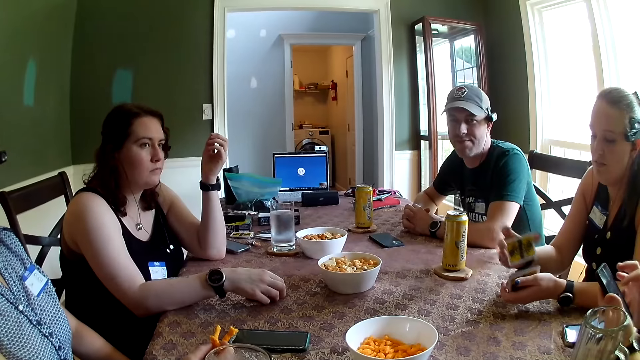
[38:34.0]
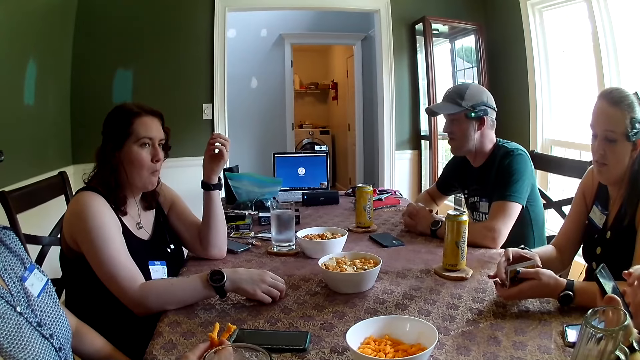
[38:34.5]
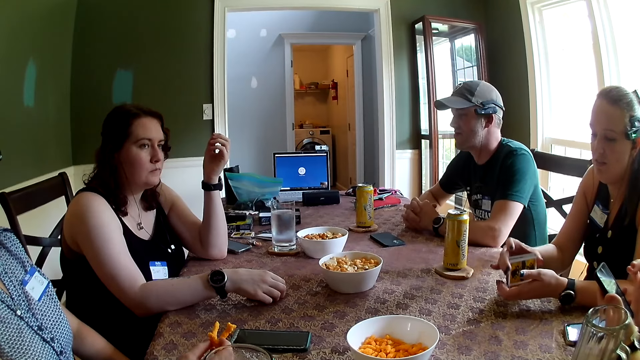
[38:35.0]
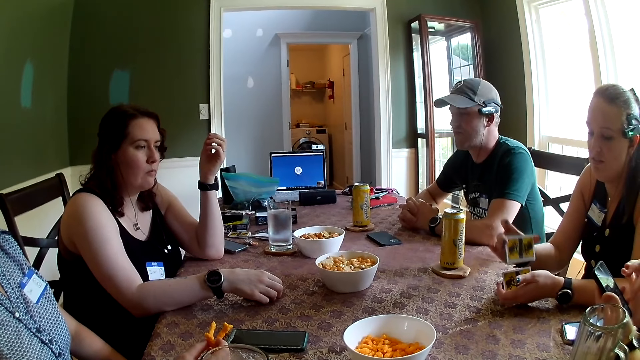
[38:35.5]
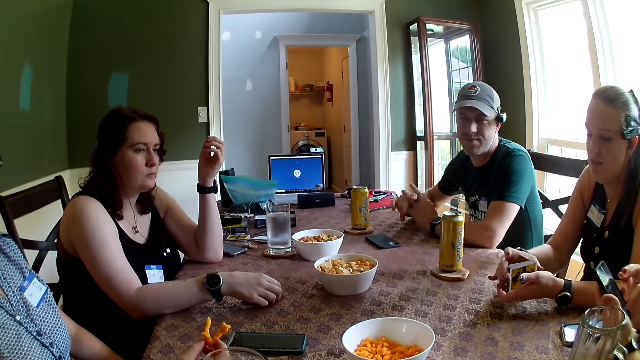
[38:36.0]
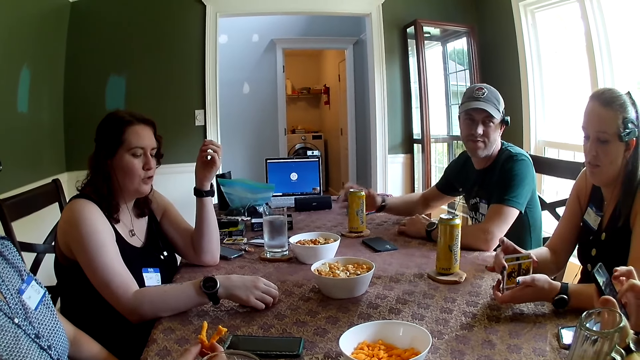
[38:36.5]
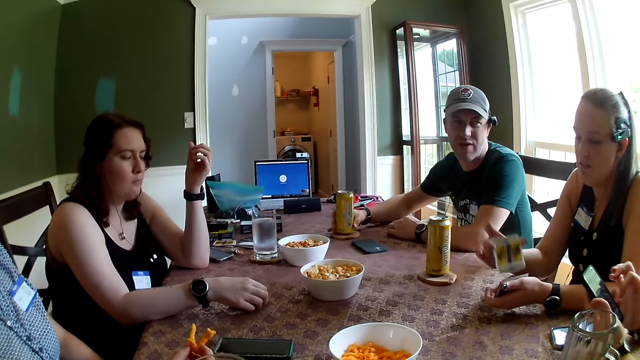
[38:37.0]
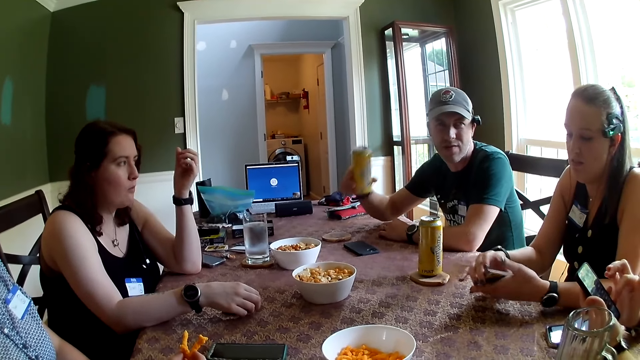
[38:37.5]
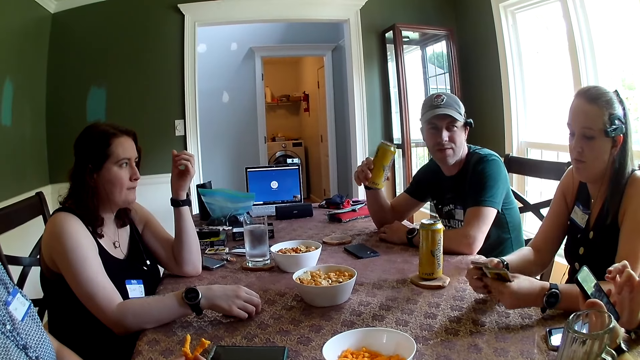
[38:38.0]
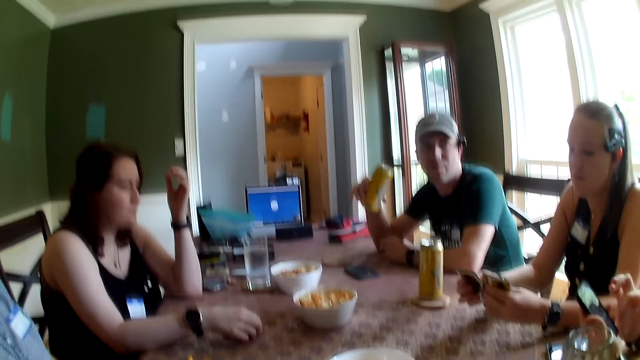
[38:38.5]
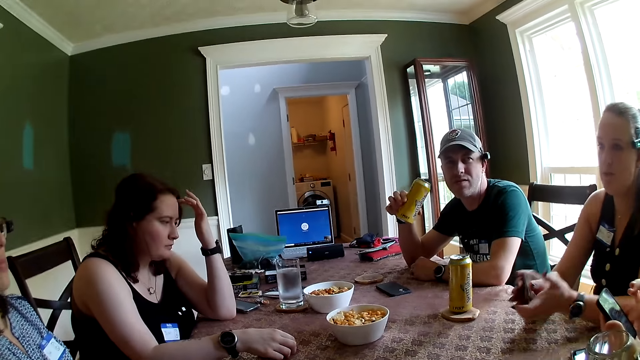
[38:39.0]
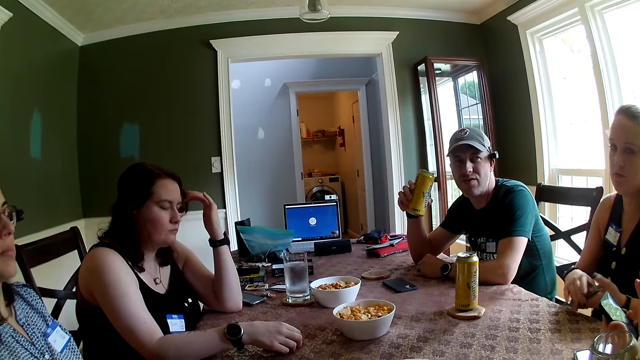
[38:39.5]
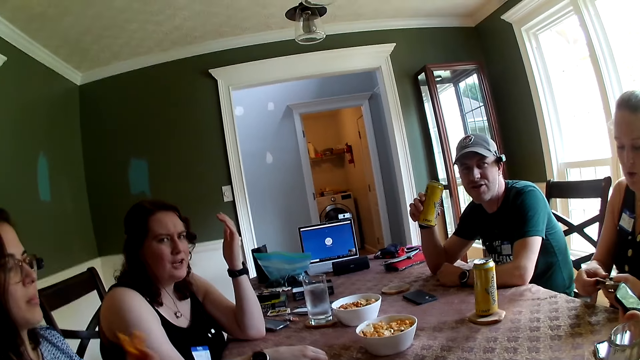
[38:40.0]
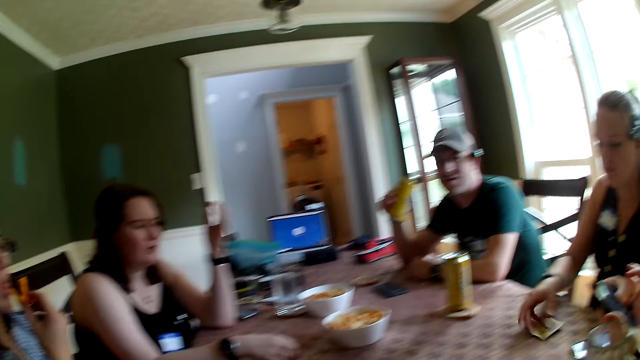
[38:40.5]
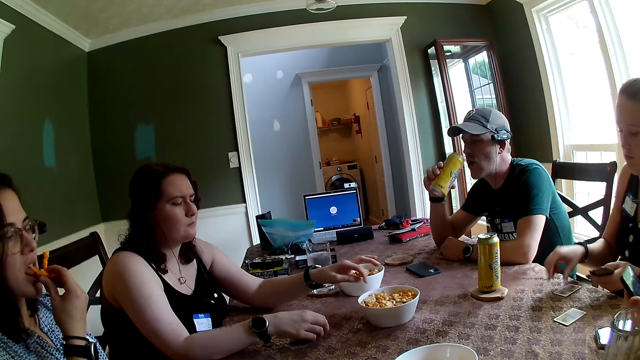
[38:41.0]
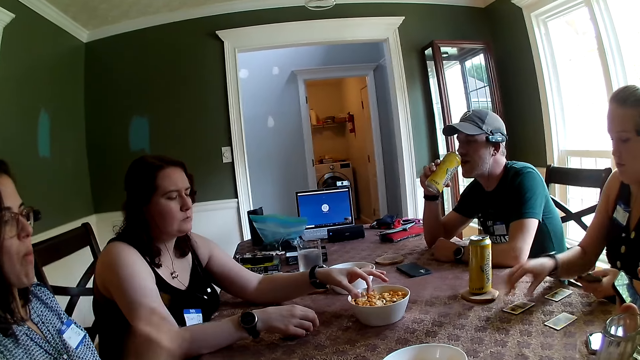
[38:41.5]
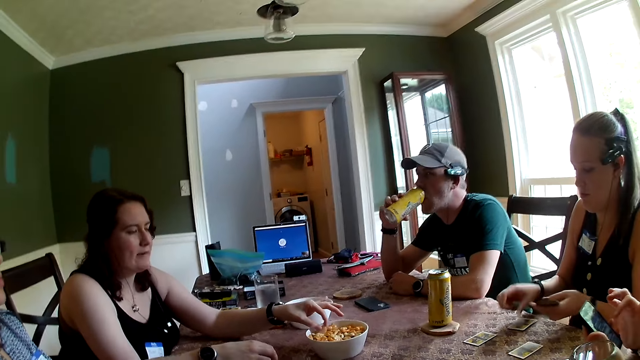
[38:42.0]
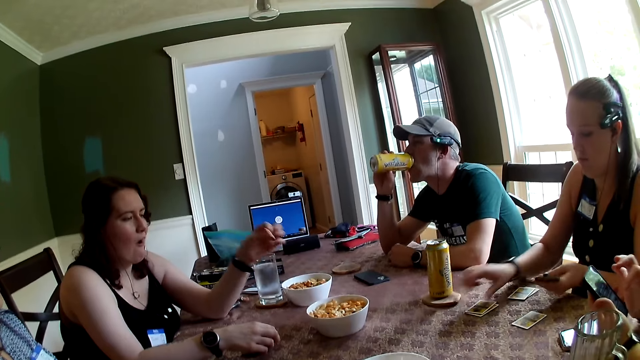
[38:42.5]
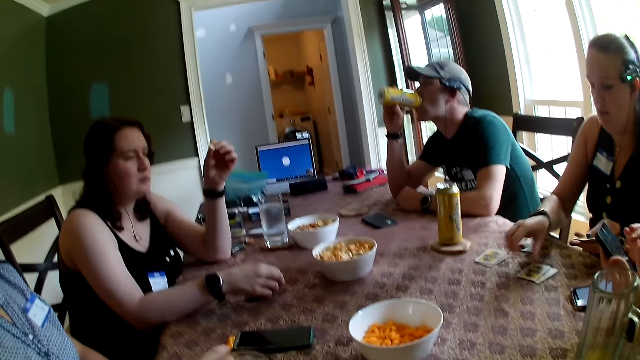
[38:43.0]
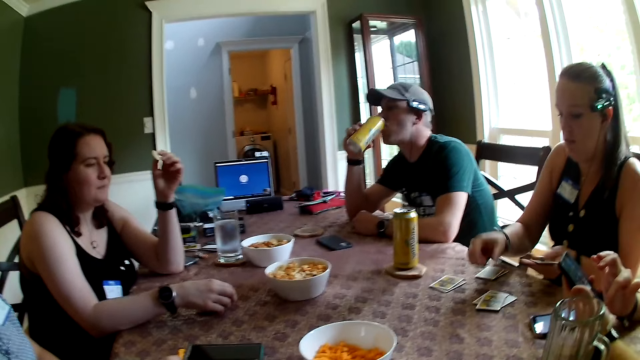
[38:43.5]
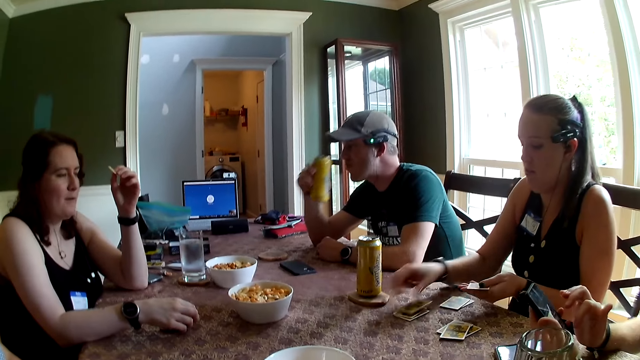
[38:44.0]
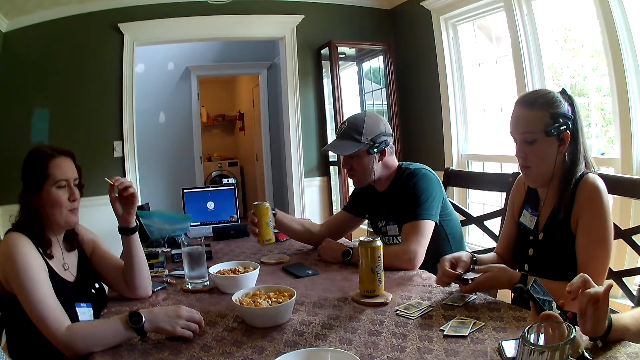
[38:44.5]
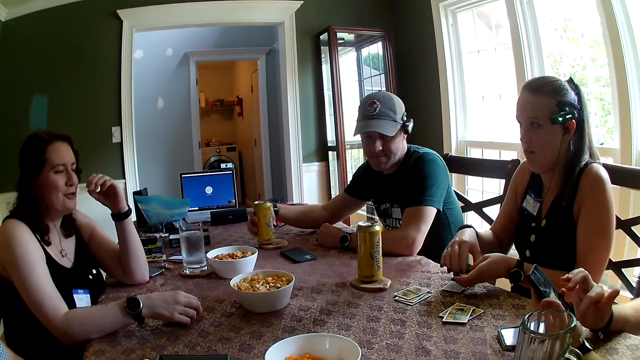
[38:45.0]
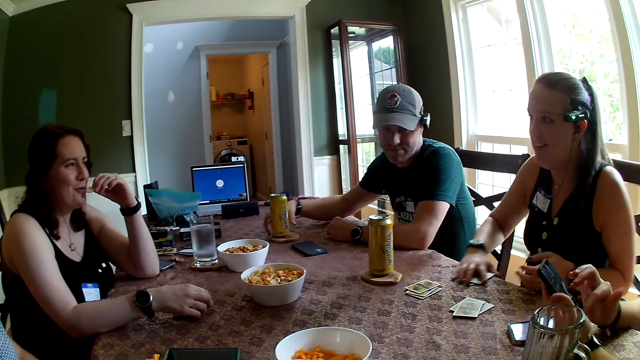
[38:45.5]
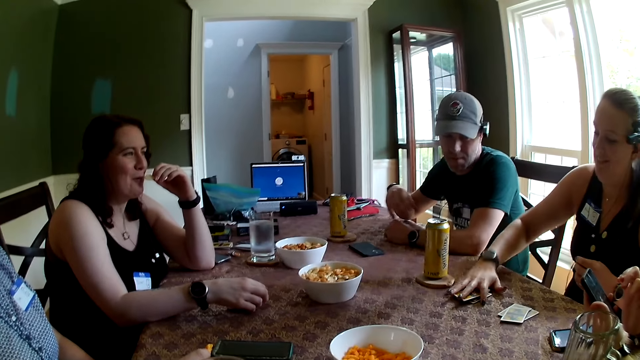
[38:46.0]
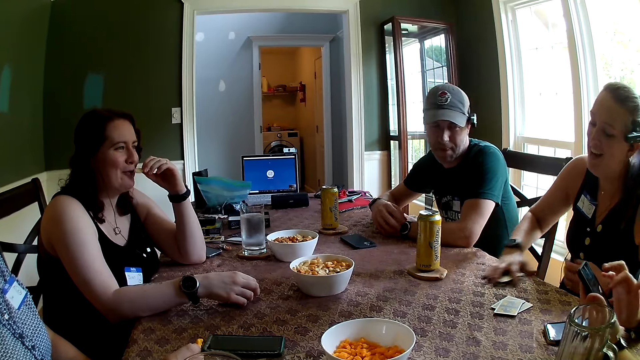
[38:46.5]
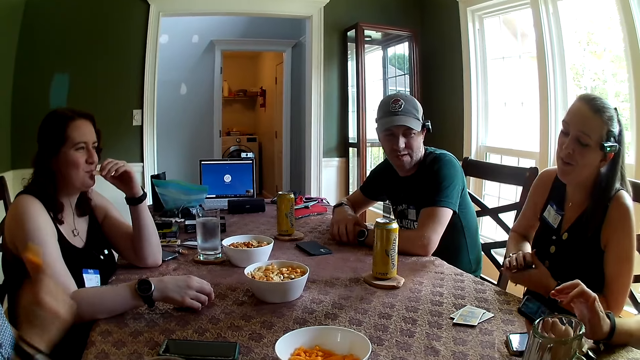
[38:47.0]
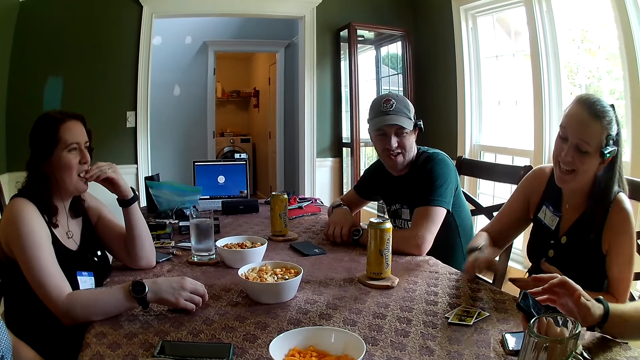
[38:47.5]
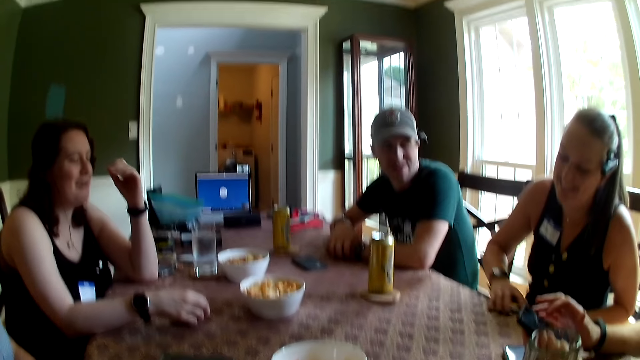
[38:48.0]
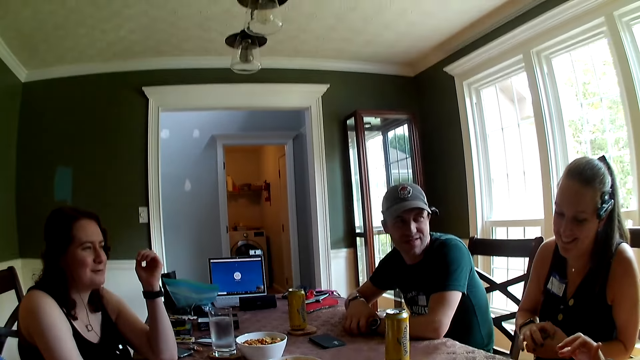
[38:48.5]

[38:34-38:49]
A man picks up his soda can from his coaster with his right hand. A woman touches her hair with her left hand. The man talks to the camera wearer. Another woman drops cards on the table with her right hand. A third woman eats the snacks with her right hand. The first woman picks a snack from a snack bowl with her left hand. The man drinks from his soda can with his right hand and drops his soda can on his coaster with his right hand. The second woman picks the cards from the table with her right hand. The first woman eats the snack with her left hand.

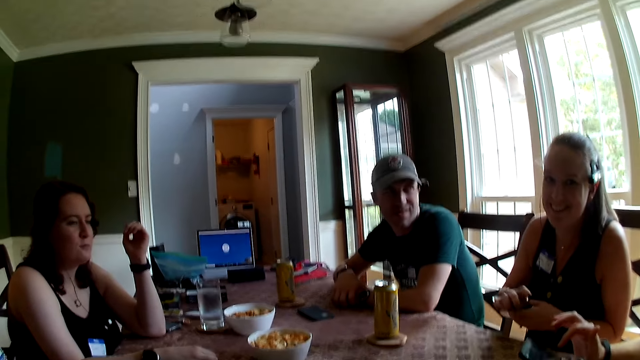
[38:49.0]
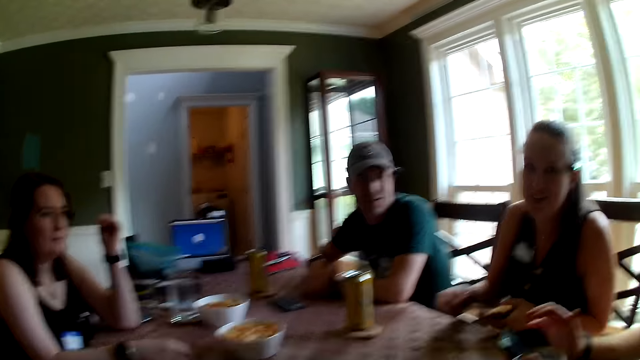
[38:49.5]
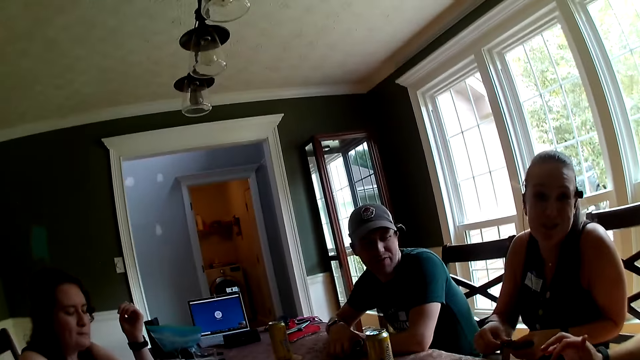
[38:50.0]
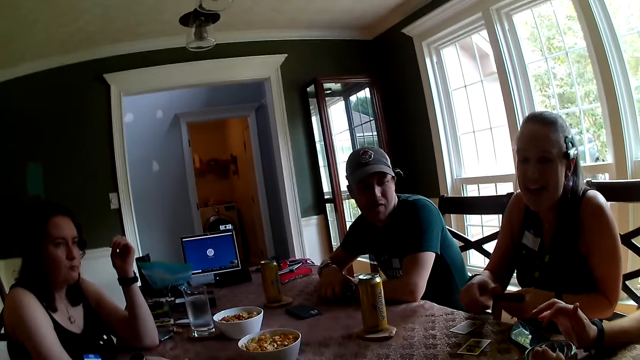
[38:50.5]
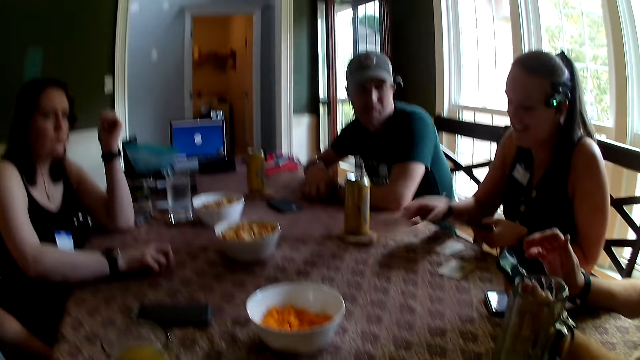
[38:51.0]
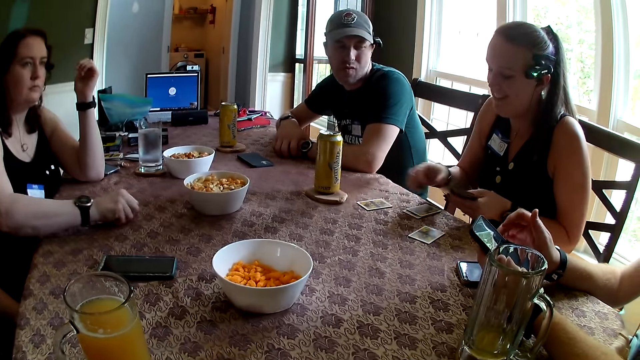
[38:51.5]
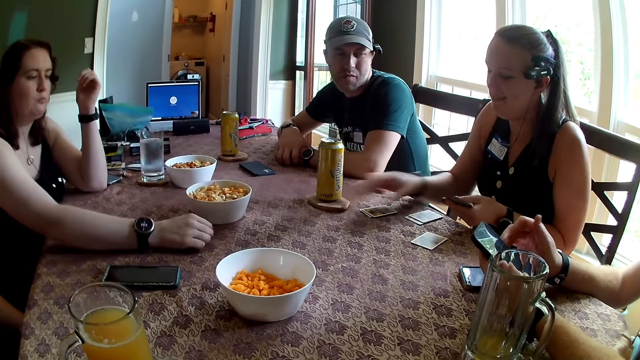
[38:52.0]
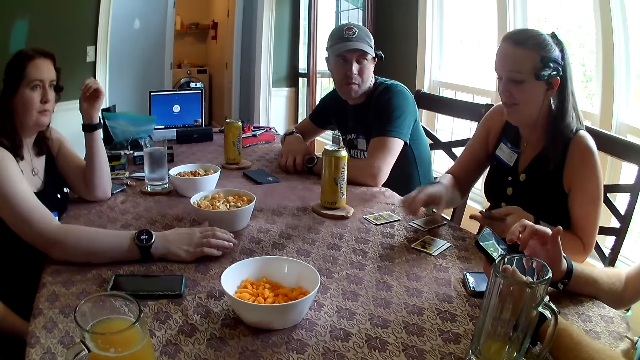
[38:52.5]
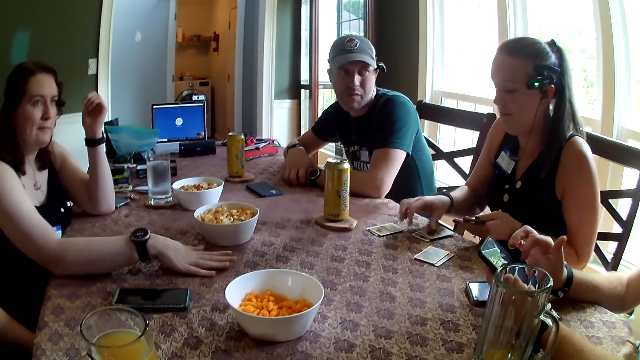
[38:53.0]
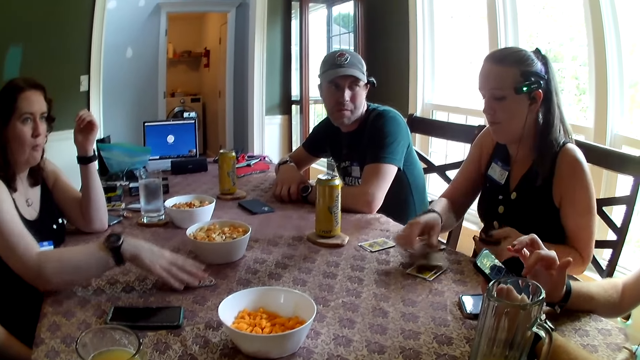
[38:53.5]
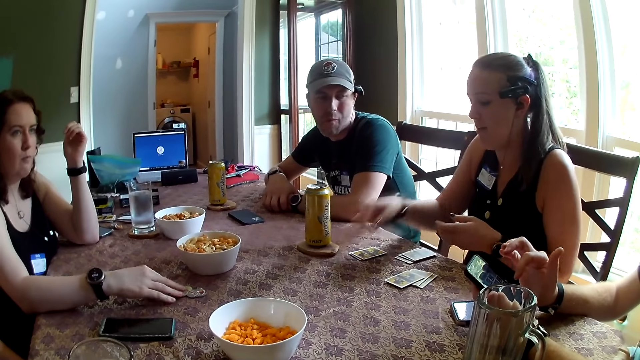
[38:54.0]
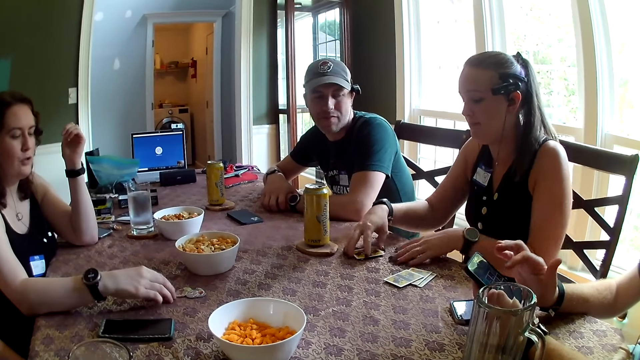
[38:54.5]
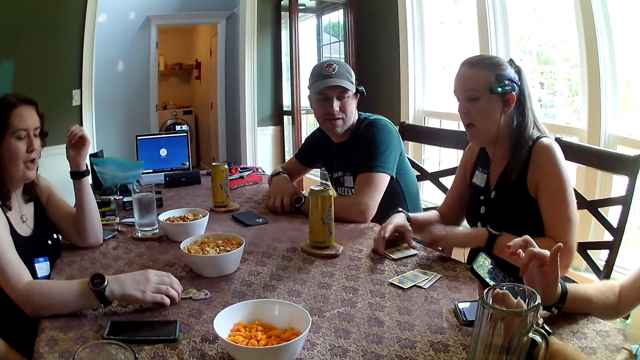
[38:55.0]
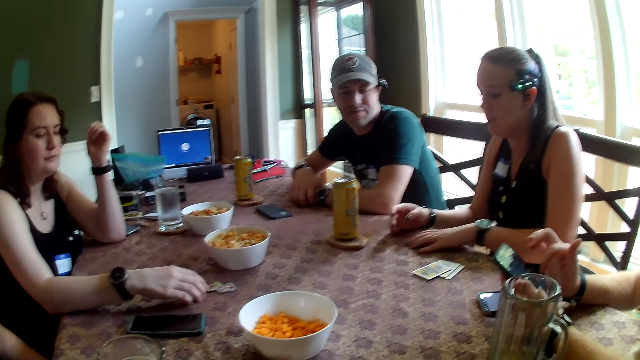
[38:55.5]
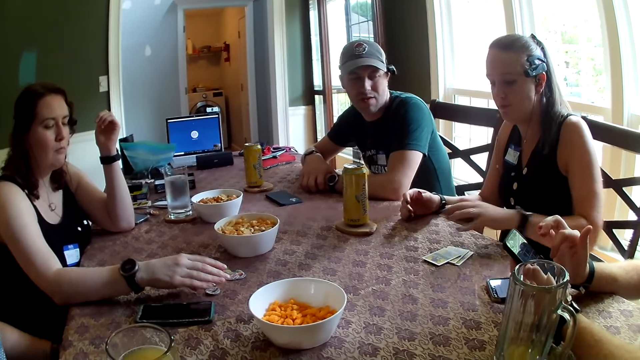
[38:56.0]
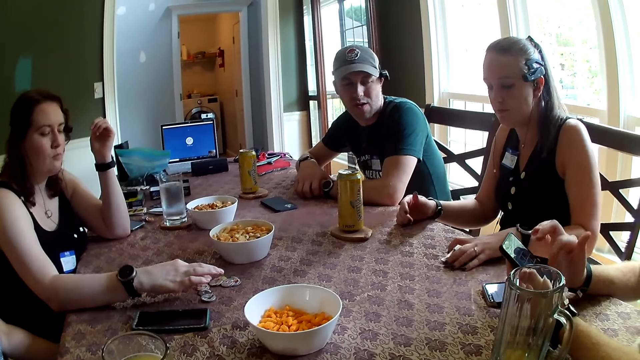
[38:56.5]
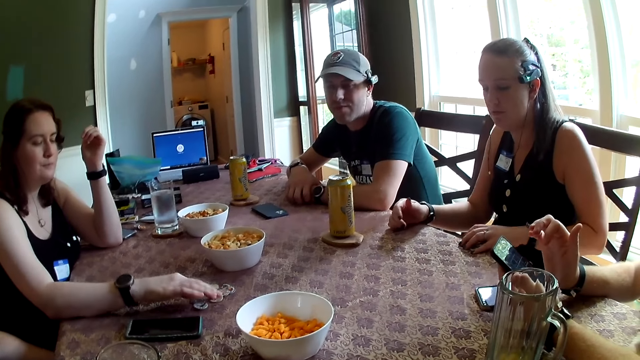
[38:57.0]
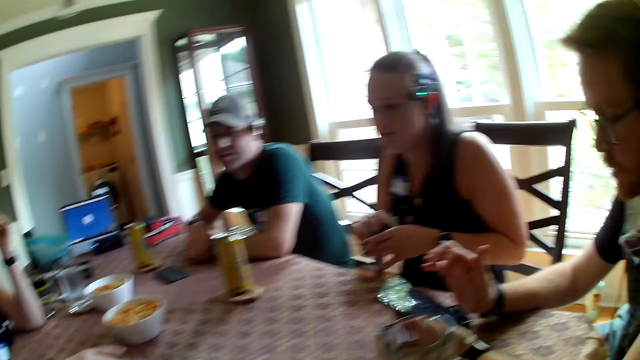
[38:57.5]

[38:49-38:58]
A woman drops cards on the table with her right hand. Another woman drops the tokens on the table with her right hand. The other woman arranges the tokens on the table with her right hand. The first woman picks the cards from the table with her left hand.
